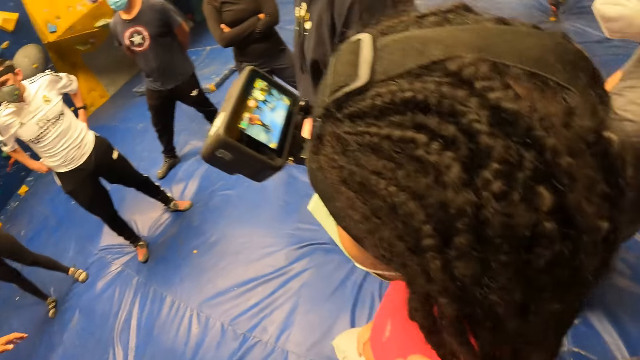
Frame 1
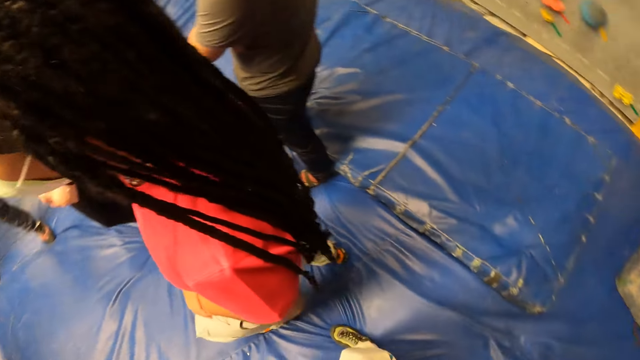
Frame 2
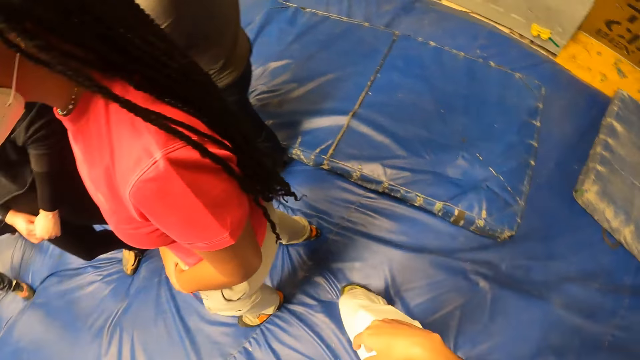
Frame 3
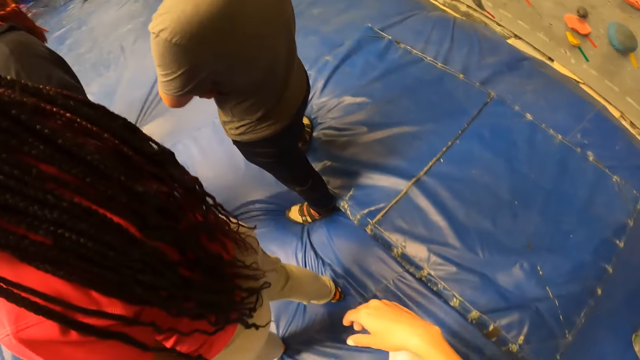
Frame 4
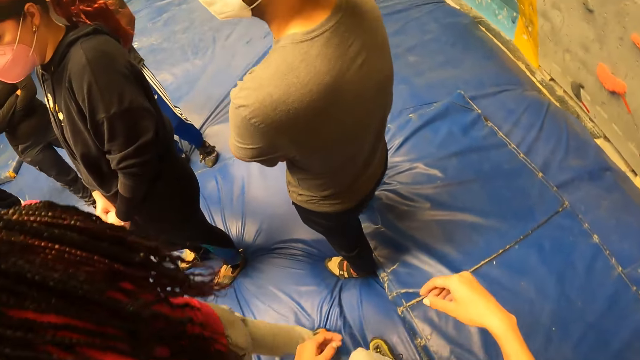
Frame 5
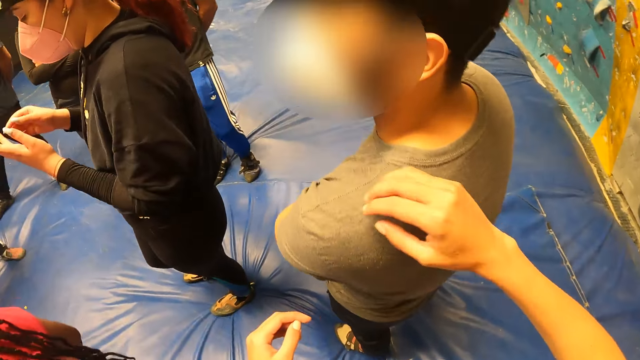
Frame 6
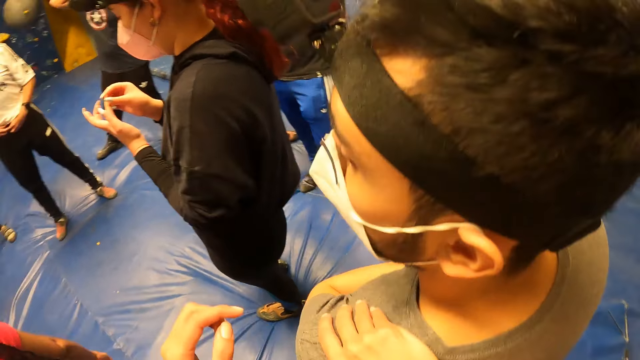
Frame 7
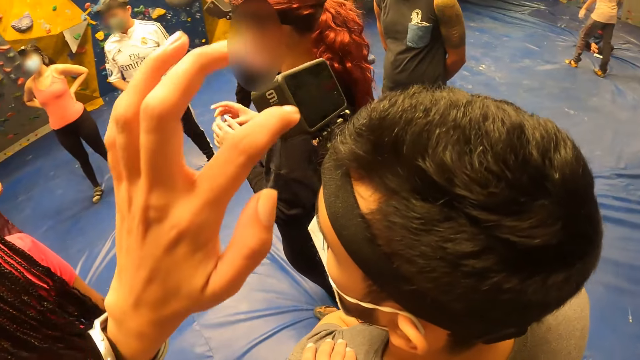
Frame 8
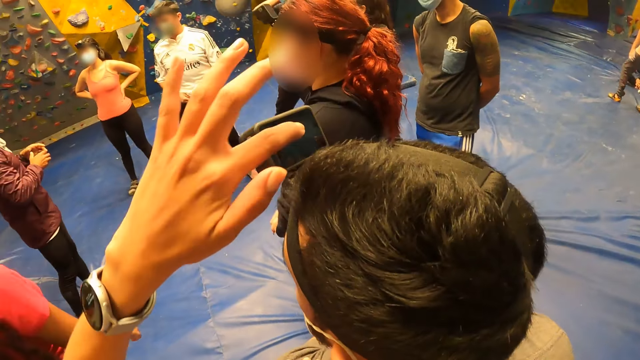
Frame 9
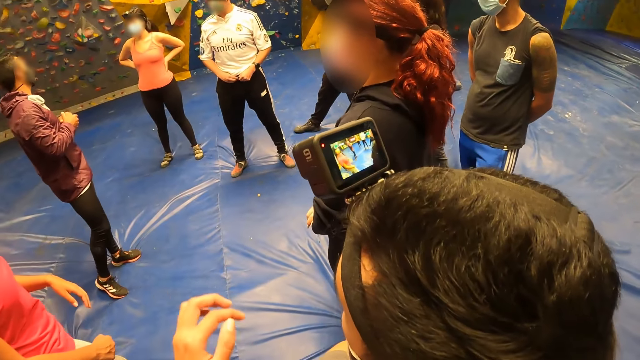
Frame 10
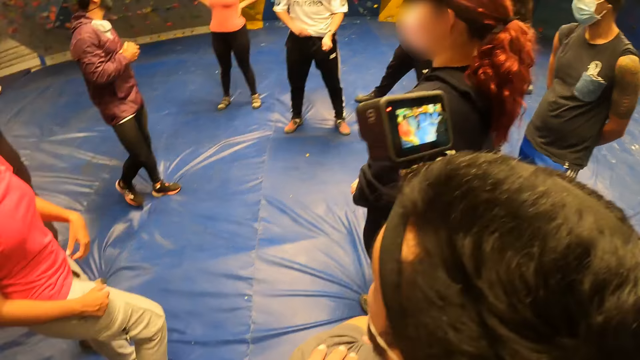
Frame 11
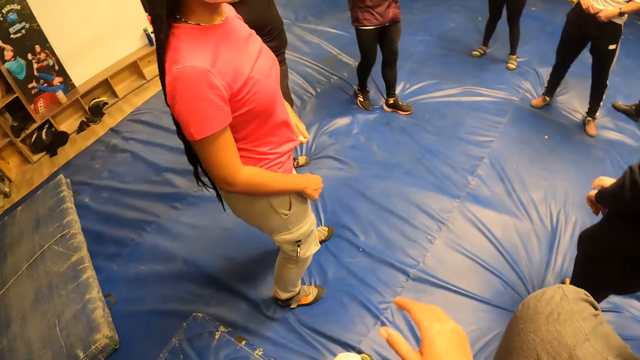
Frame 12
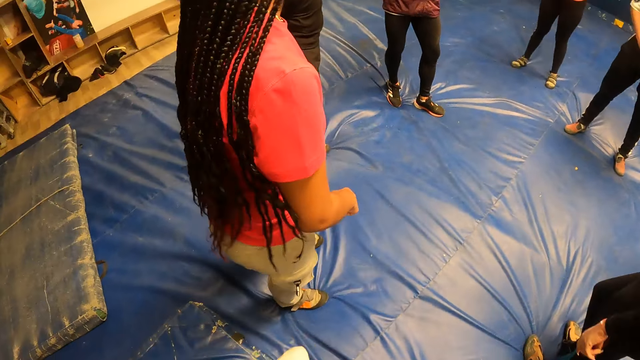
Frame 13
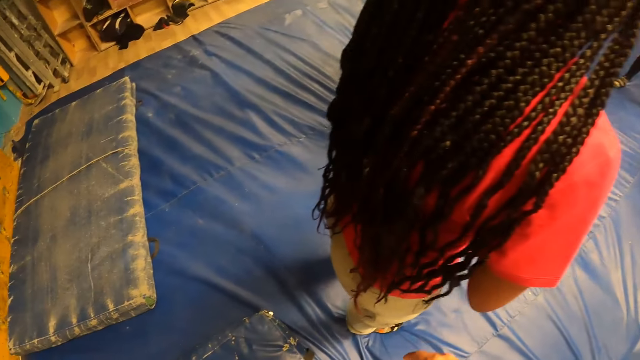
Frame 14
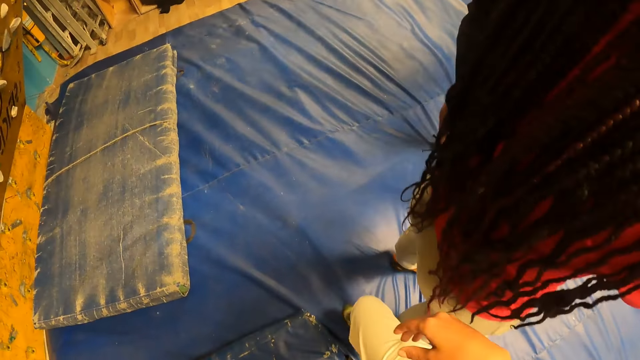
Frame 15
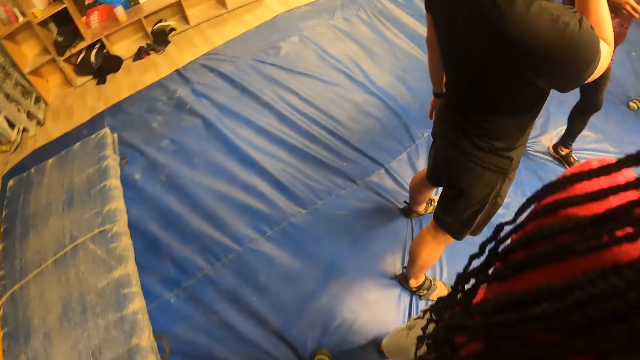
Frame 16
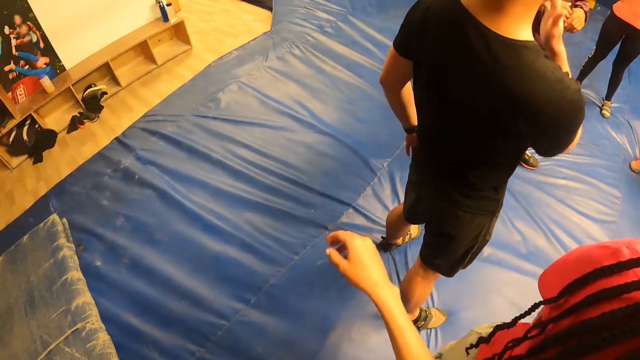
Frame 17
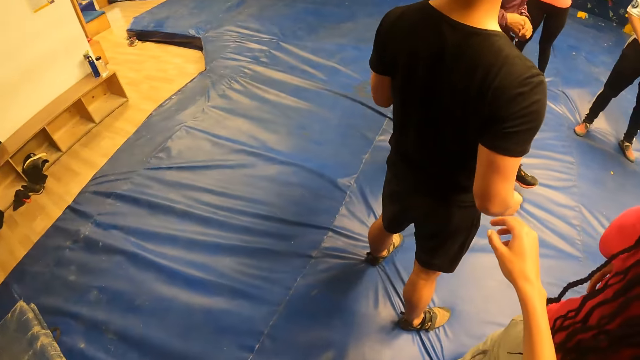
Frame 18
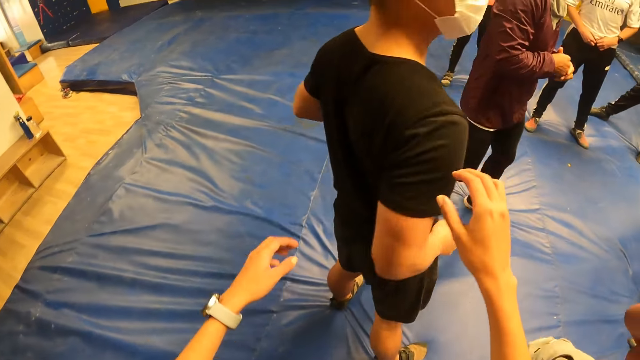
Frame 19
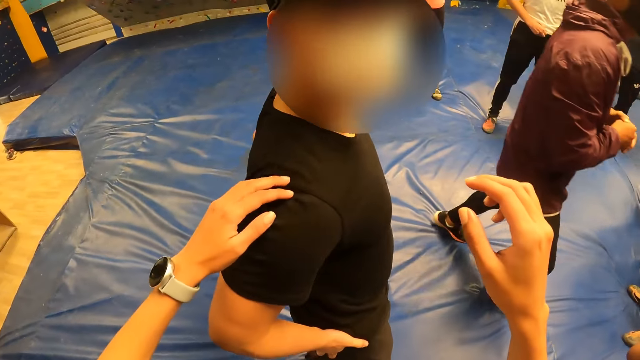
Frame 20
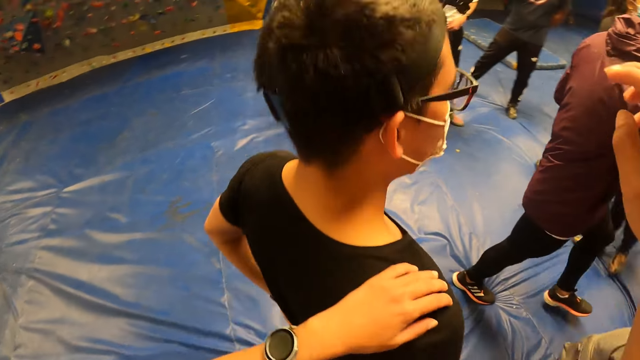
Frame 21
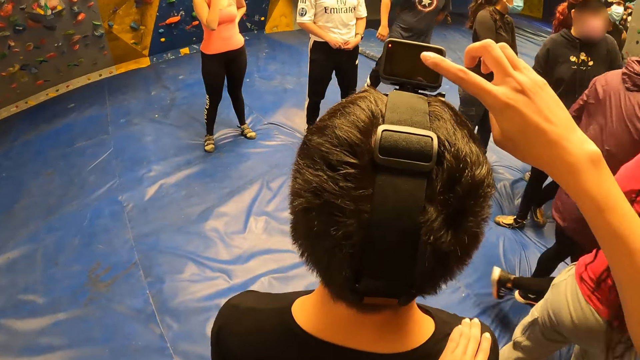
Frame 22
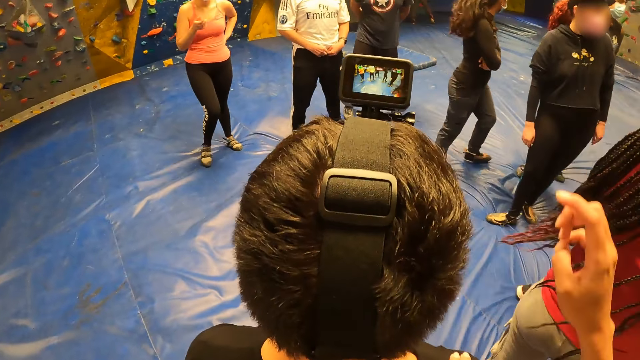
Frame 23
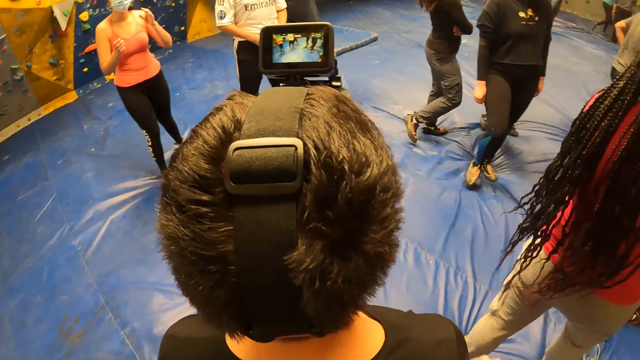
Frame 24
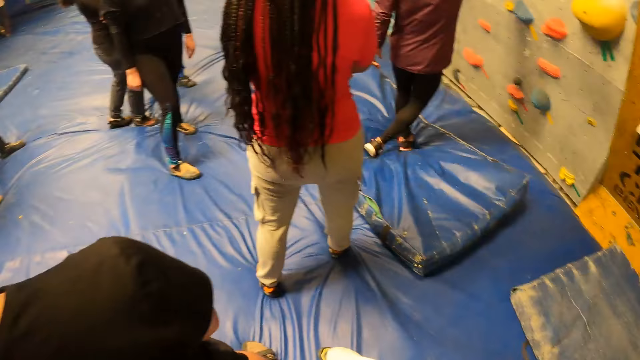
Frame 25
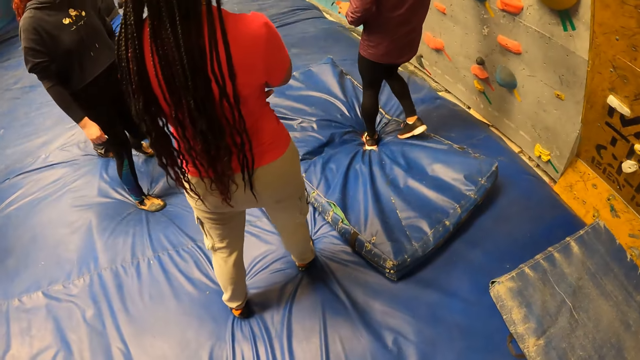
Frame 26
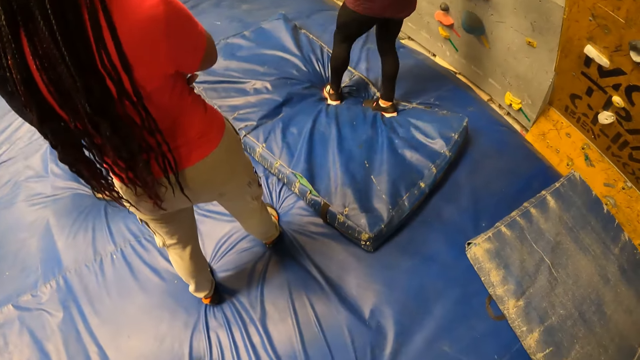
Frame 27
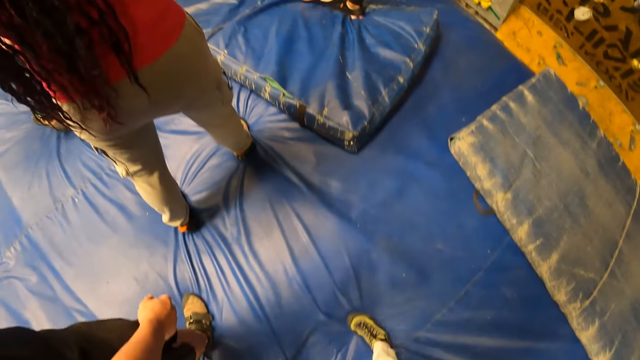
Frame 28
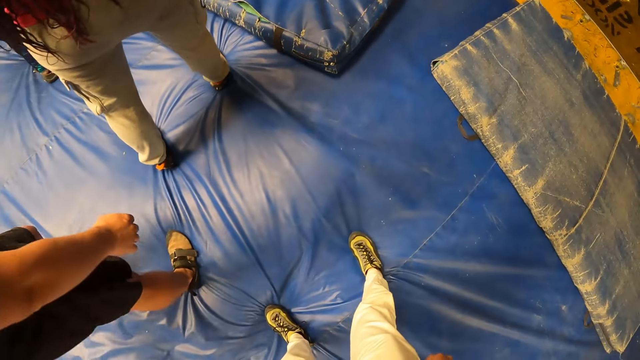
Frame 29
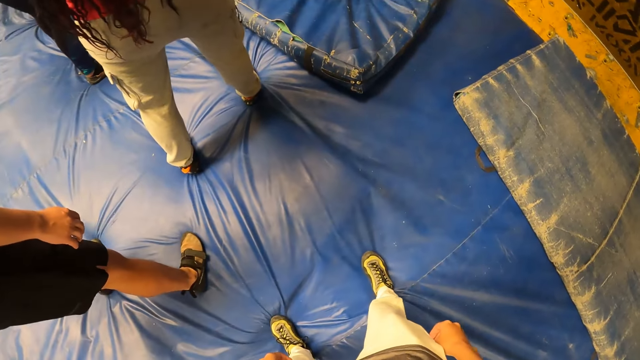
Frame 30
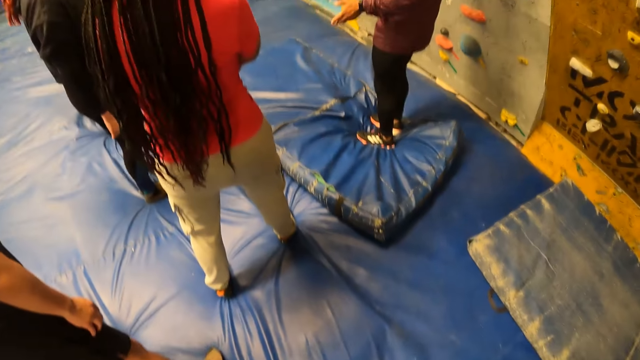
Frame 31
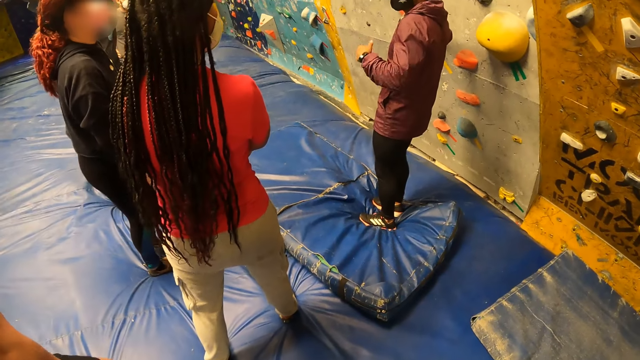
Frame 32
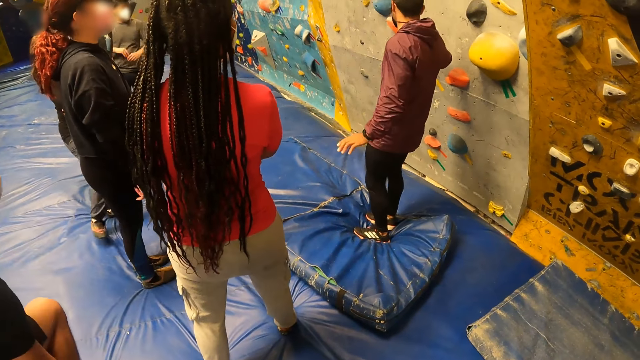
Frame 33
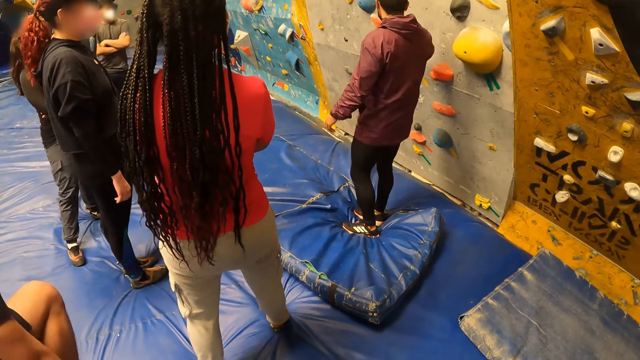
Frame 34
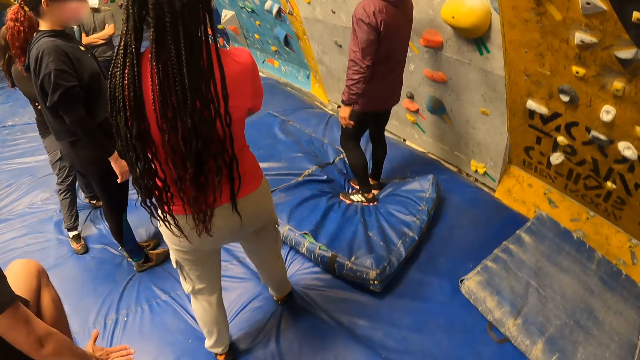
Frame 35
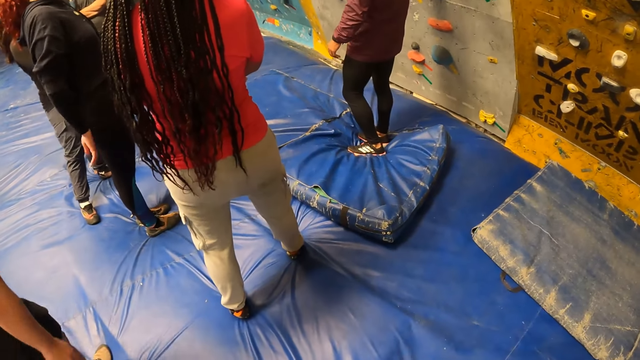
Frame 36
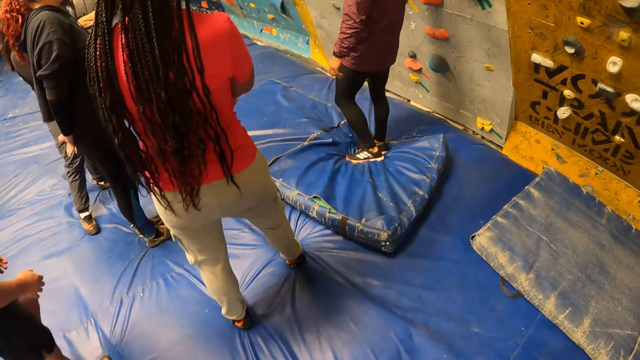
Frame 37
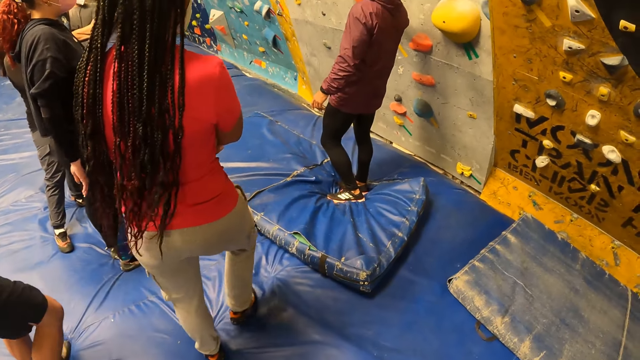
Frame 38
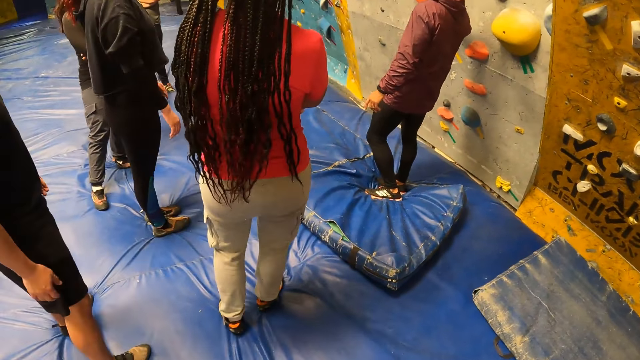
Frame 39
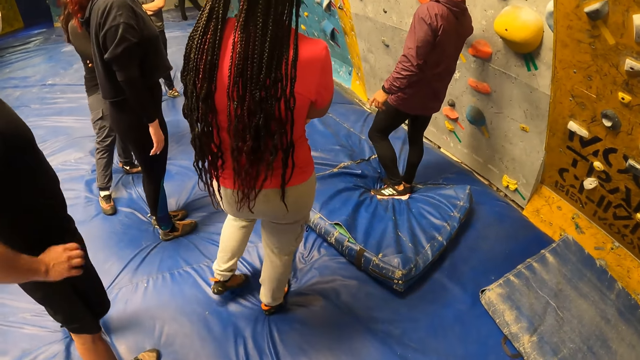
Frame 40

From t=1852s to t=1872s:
The camera wearer looks around. She taps a camera on the head of a man with her left hand. She taps a camera on the head of another man with her right hand. An instructor interacts with the group of people.
